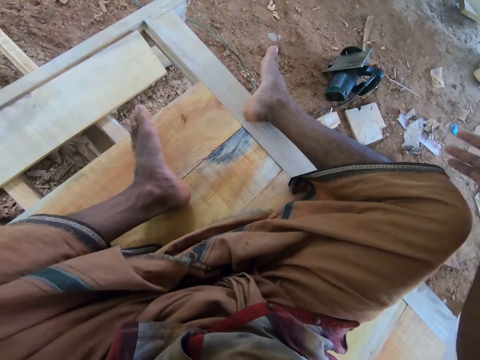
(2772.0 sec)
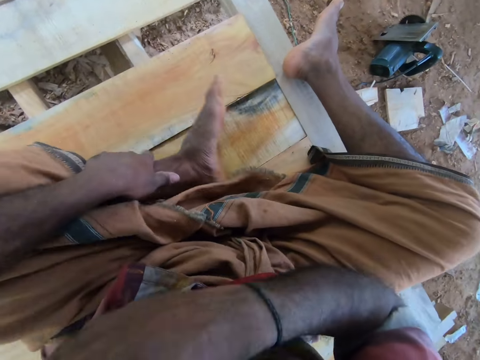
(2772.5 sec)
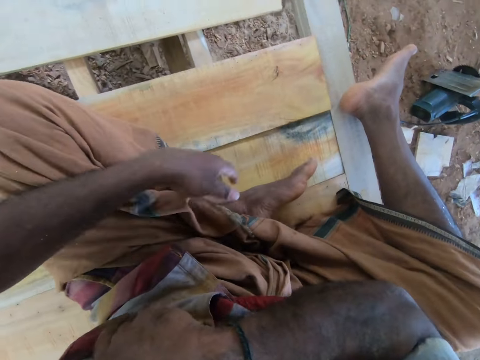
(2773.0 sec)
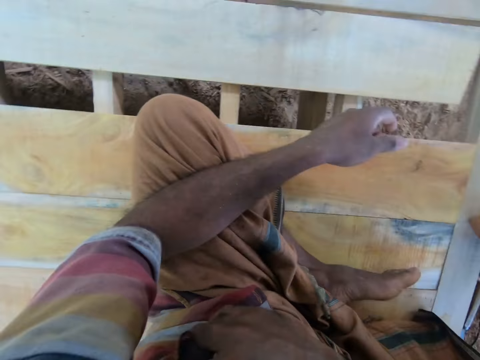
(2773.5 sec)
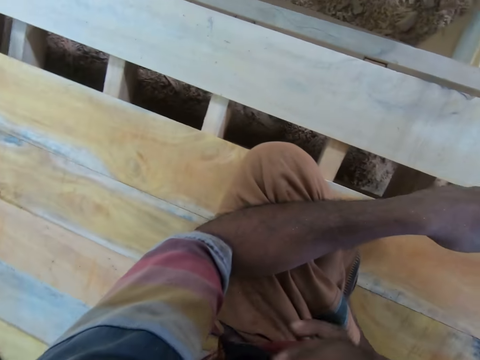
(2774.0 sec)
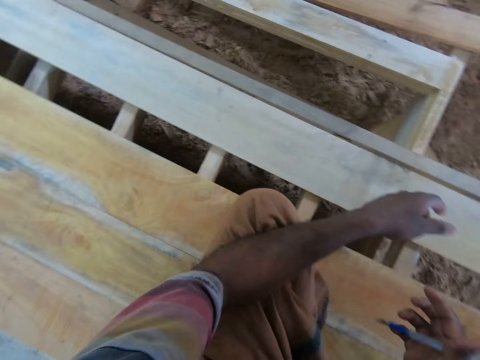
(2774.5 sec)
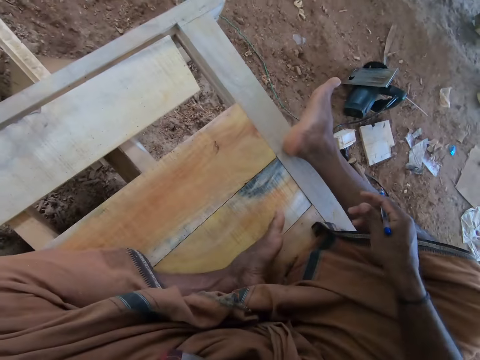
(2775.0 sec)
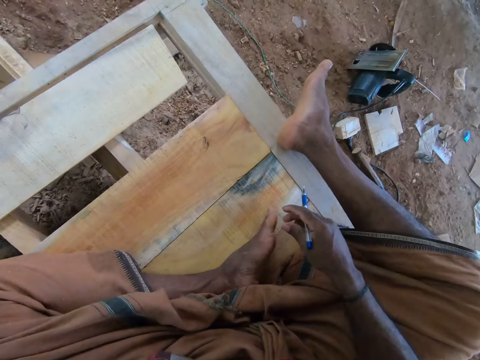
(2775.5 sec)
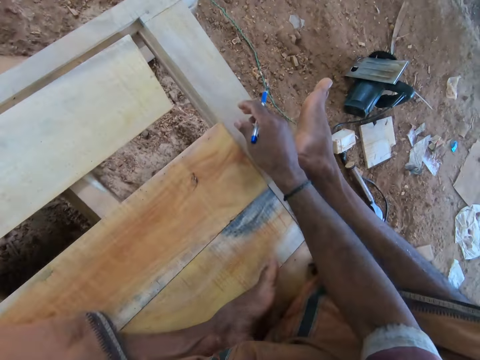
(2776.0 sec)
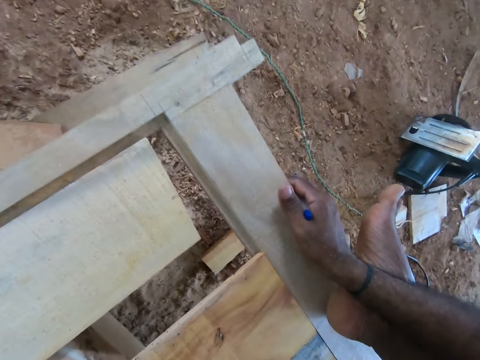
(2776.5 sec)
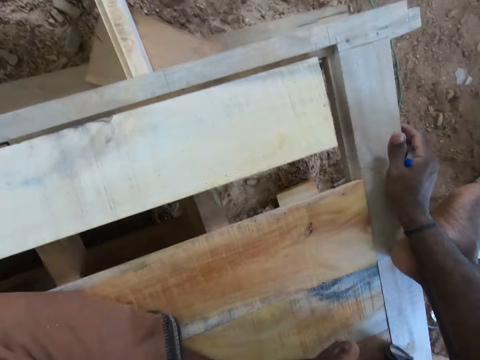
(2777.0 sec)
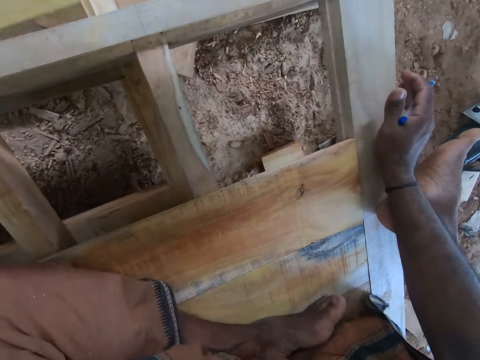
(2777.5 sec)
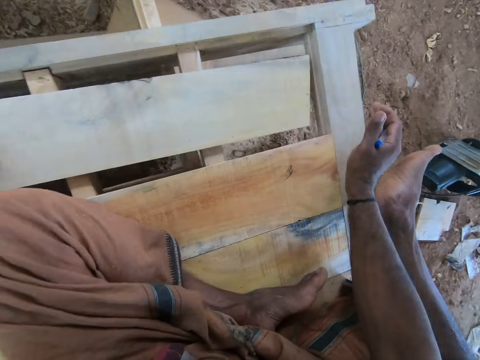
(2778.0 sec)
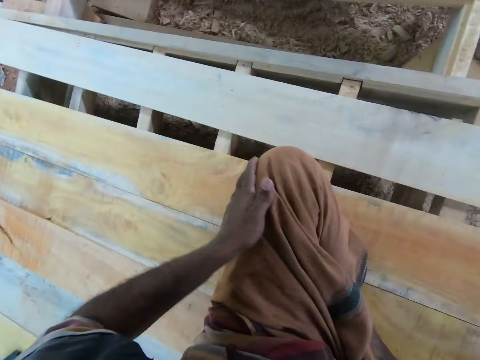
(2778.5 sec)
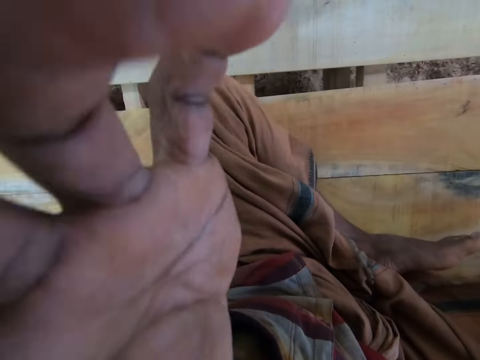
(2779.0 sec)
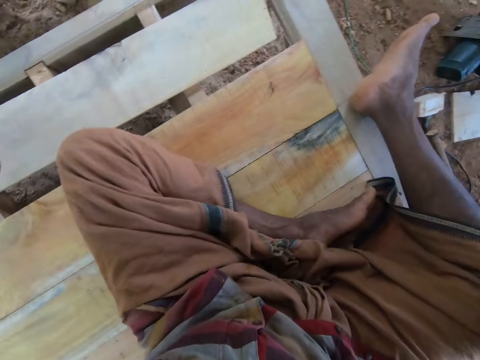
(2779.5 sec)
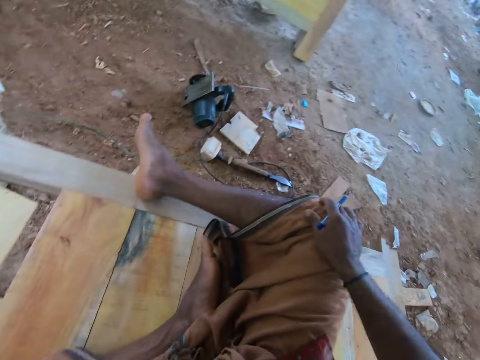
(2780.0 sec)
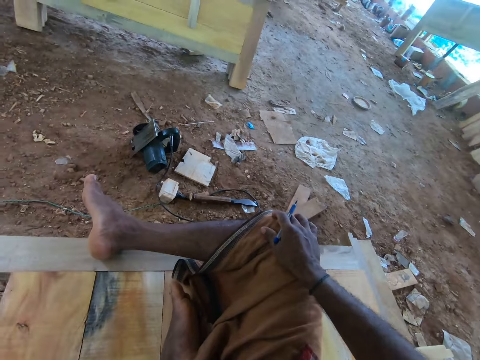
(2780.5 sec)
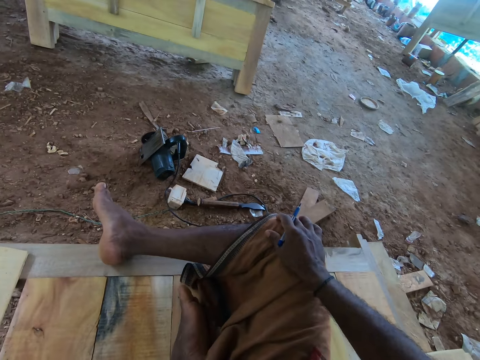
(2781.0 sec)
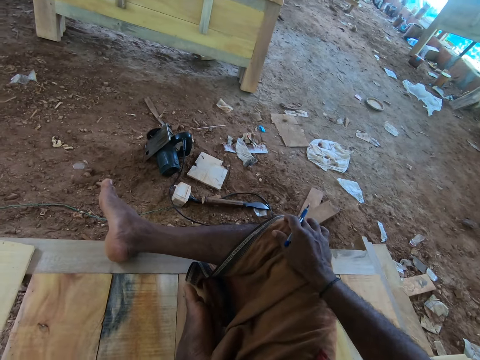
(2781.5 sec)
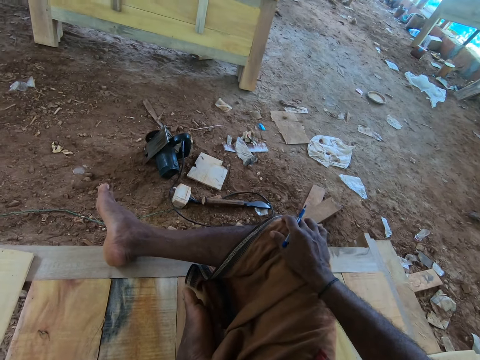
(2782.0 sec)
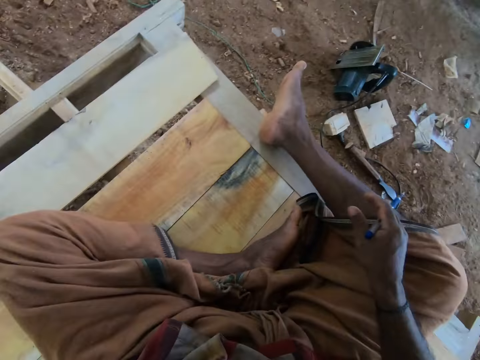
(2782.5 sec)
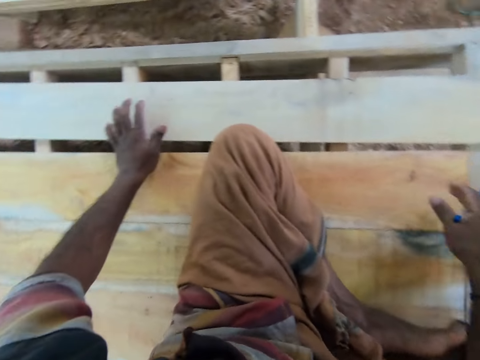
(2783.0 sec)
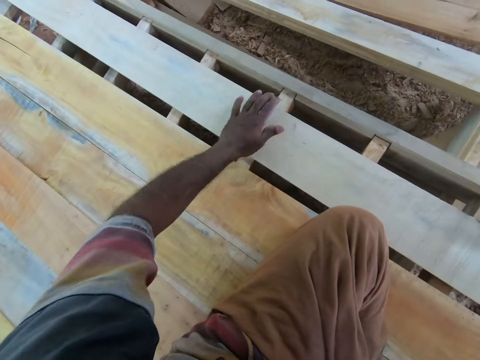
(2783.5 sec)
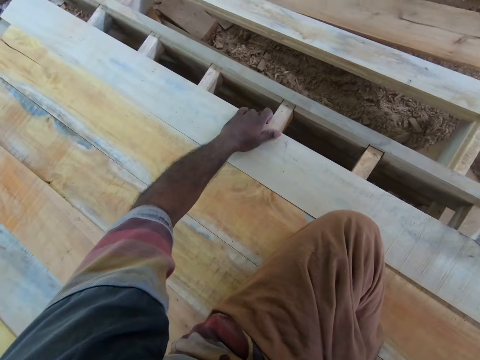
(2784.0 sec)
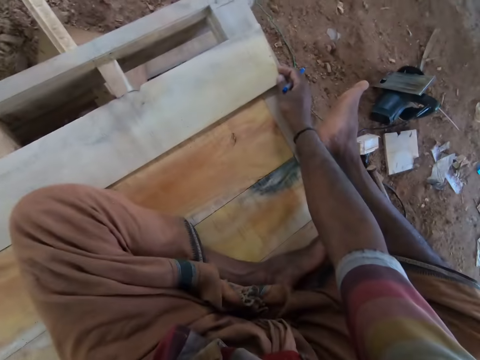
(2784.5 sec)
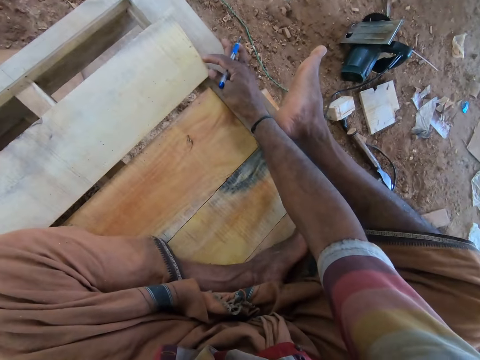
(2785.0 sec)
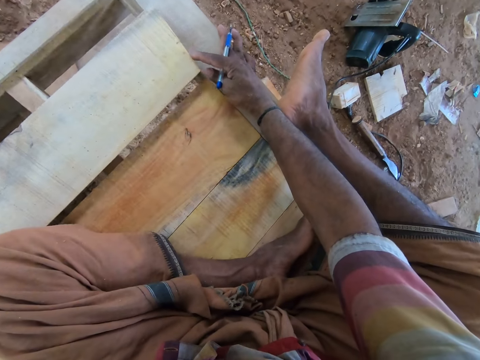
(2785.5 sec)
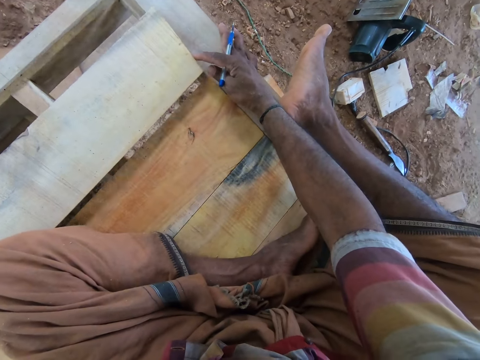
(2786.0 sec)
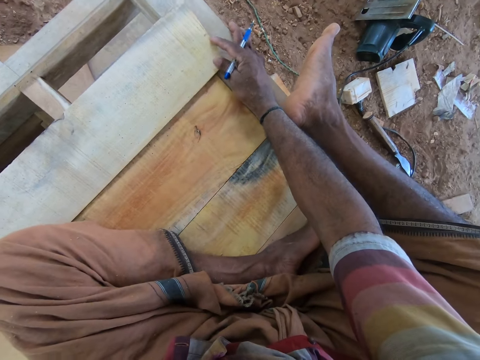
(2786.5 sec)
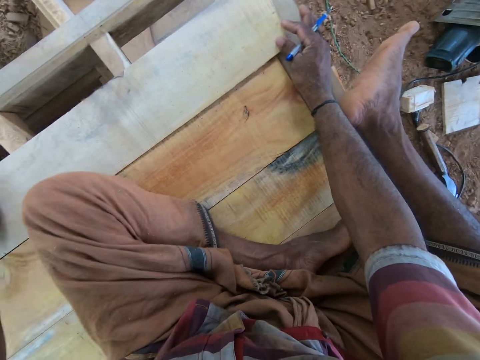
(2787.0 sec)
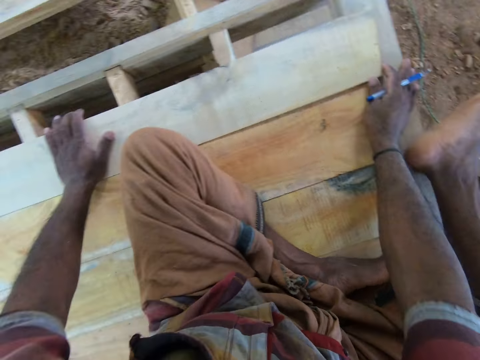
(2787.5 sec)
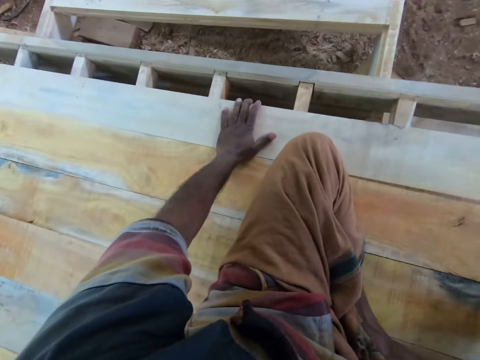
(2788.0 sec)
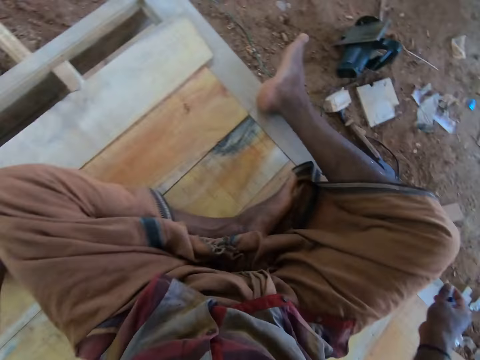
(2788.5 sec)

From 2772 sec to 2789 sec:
The camera wearer takes the pen from his breast pocket with his right hand. He holds the left leg with the left hand. He interacts with a man. He blows some dust from the wooden frame with his mouth. He lifts a plank from the wooden frame with his left hand. The man interacts with the camera wearer. The camera wearer drops the plank on the wooden frame with his left hand. He holds the wood with the left hand. He touches the camera with the left hand. He holds the pen with the right hand. He talks to the man. He sets the plank on the wooden frame with his hands. He arranges the wood on the stretch with both hands.

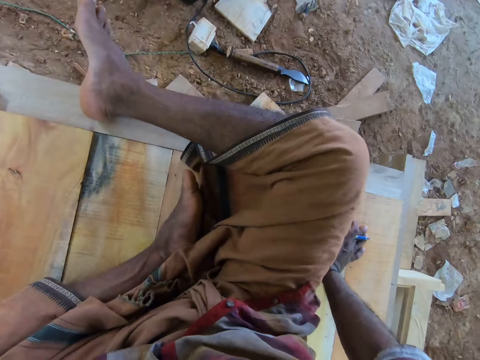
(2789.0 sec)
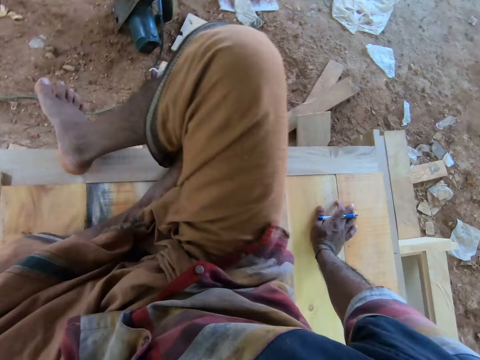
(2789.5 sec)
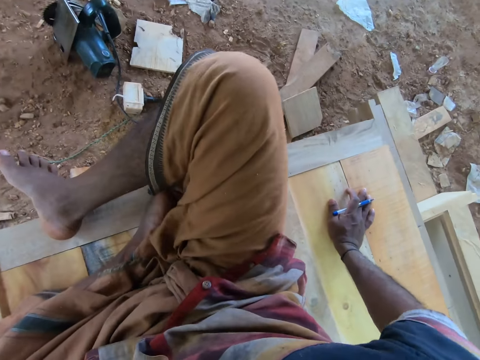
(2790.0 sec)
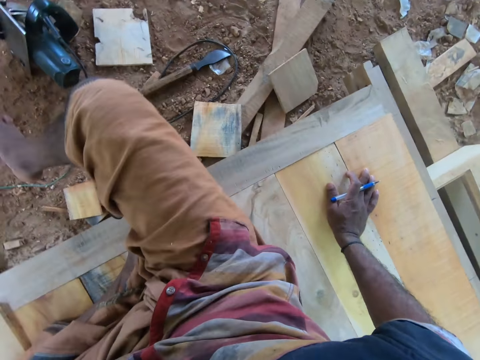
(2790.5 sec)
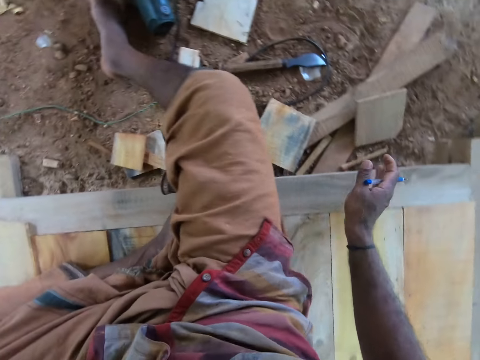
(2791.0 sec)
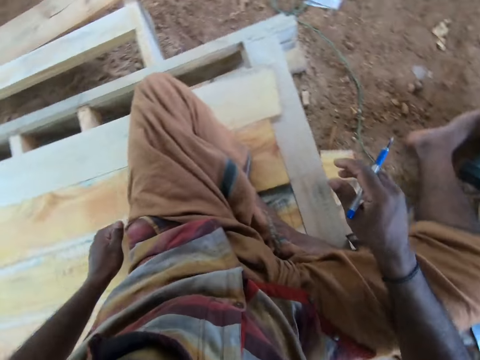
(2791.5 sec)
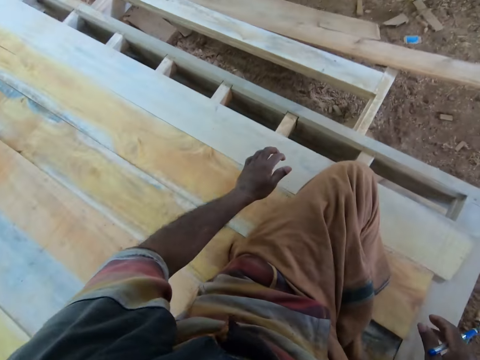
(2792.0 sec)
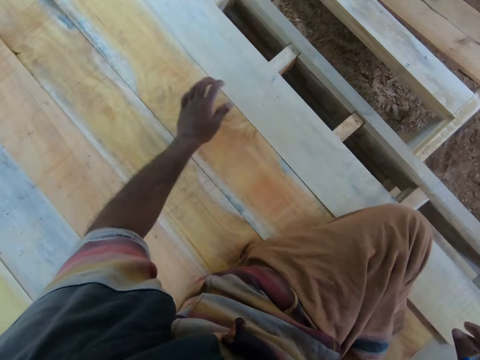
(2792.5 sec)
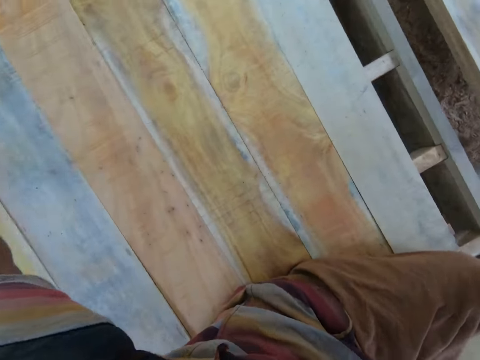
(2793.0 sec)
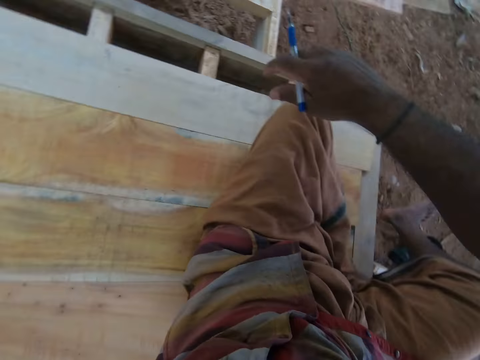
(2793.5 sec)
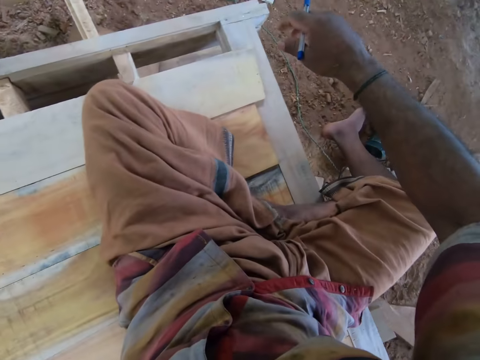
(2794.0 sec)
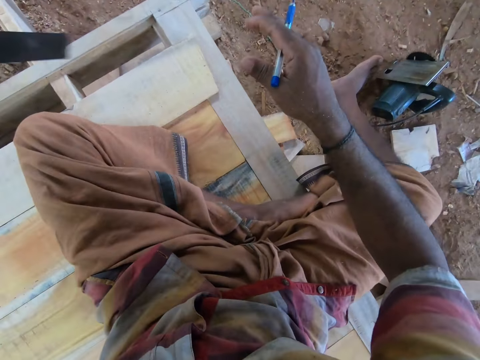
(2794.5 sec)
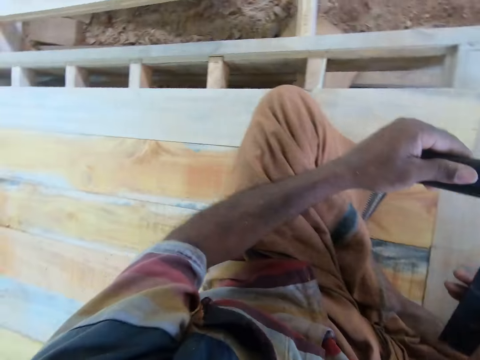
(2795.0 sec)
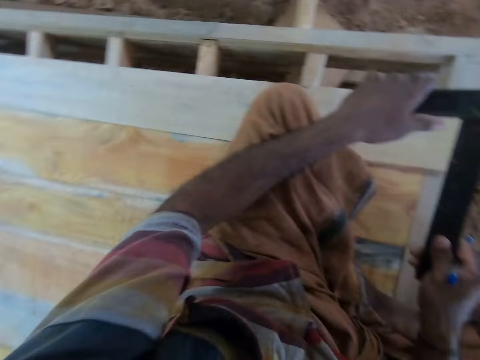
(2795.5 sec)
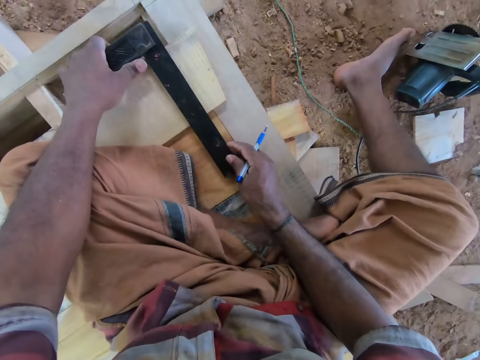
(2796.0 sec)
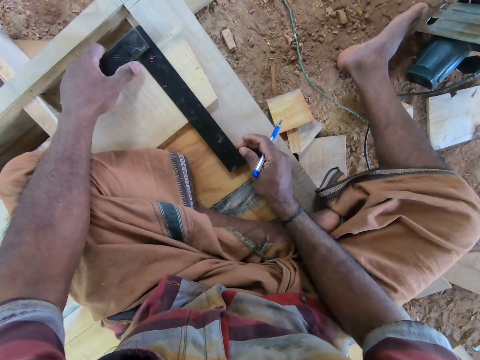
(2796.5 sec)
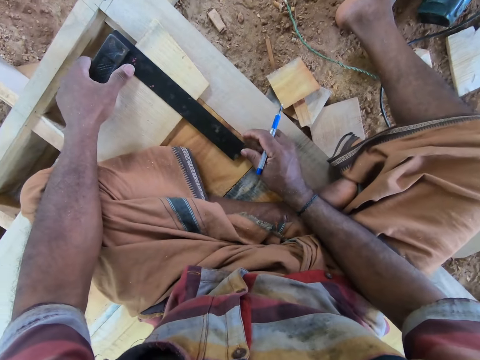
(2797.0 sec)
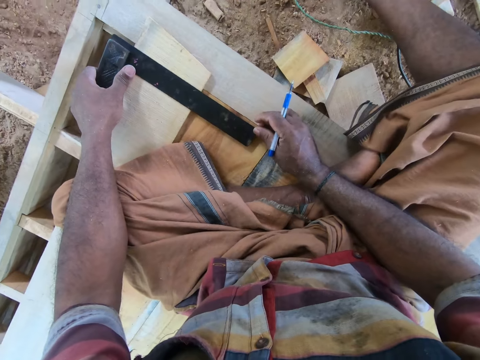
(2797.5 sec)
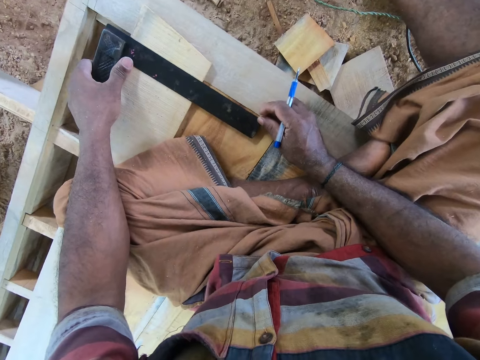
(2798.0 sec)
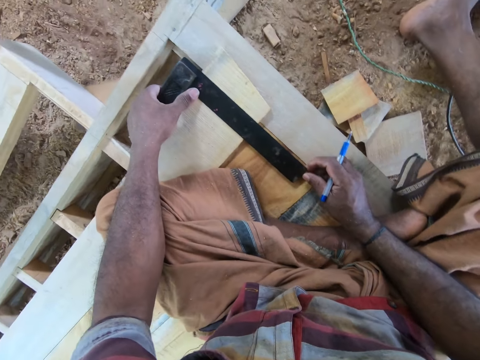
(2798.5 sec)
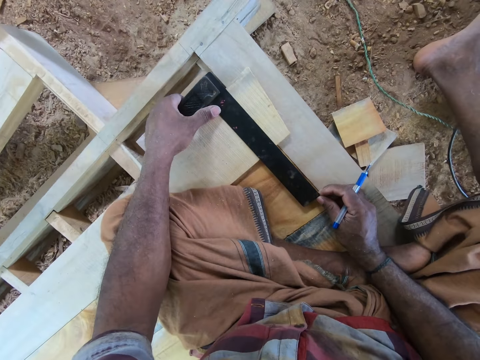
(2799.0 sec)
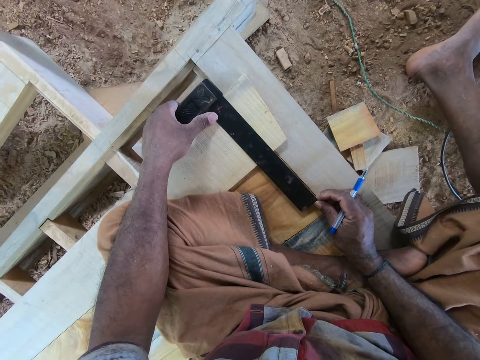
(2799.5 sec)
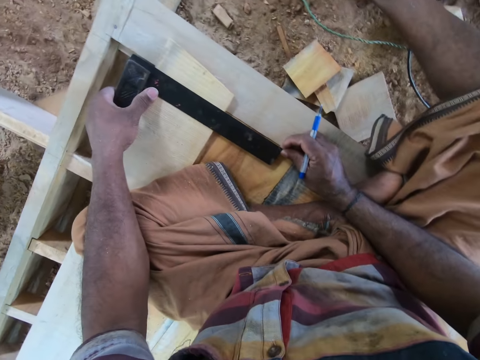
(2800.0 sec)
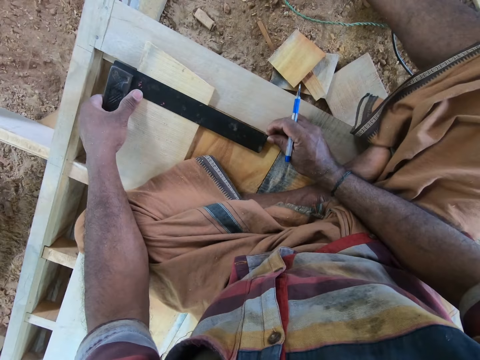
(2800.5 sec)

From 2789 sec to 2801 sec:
The camera wearer looks at the woods. They pick up the try square on the wood with the left hand. They hold the try square with both hands. They place the try square on the wood with both hands.
